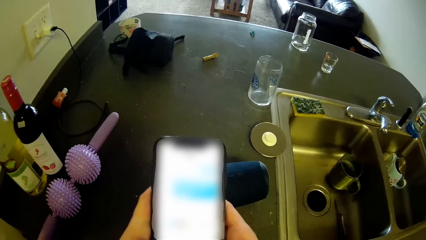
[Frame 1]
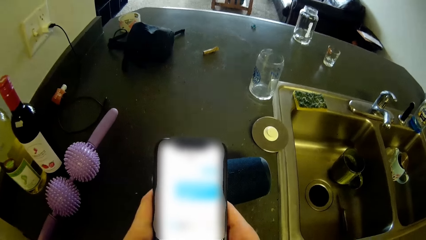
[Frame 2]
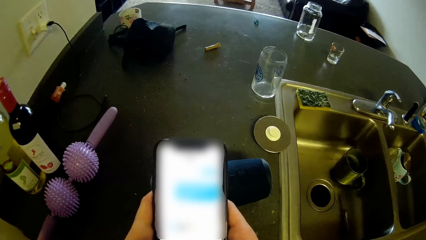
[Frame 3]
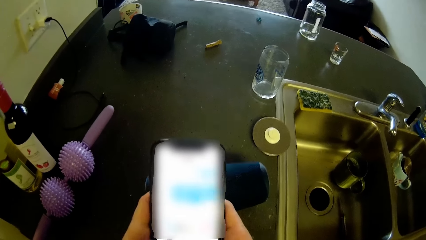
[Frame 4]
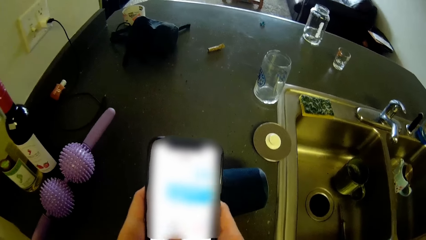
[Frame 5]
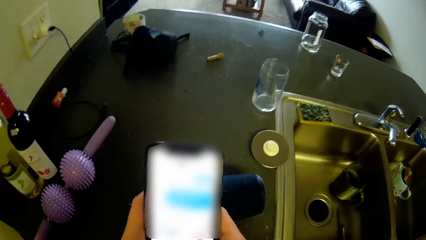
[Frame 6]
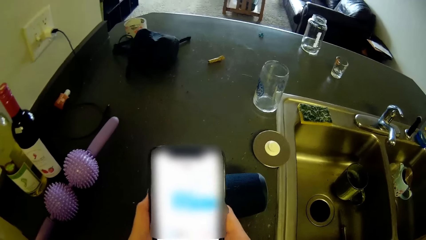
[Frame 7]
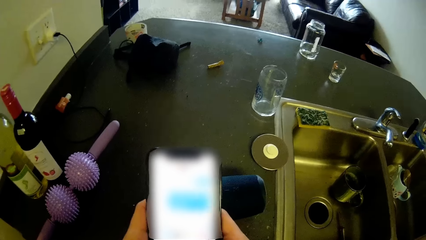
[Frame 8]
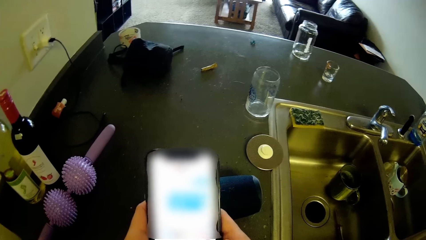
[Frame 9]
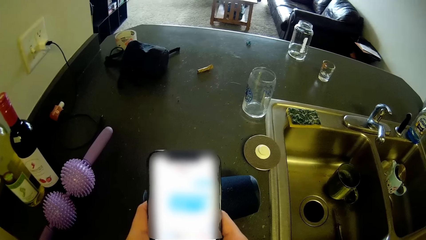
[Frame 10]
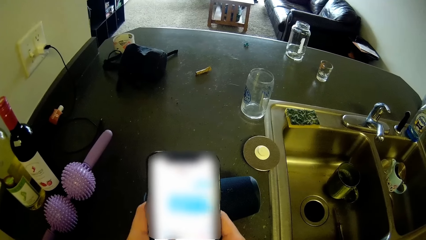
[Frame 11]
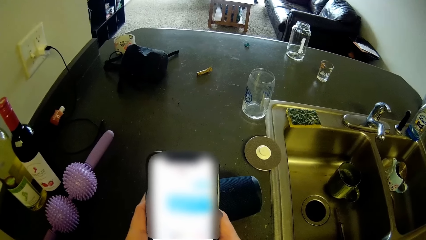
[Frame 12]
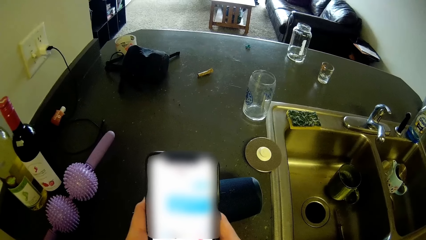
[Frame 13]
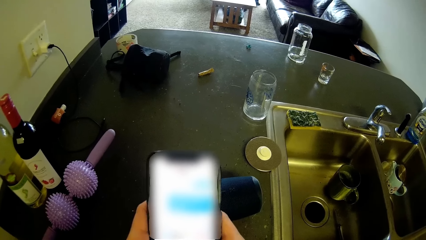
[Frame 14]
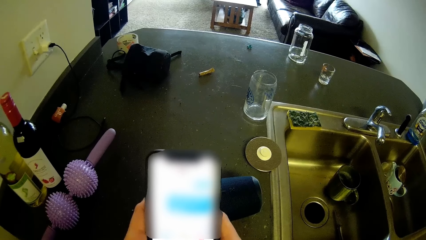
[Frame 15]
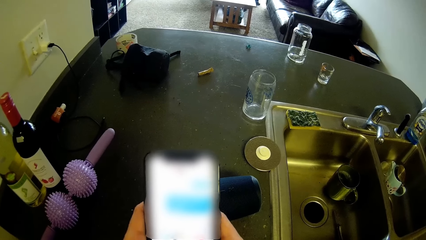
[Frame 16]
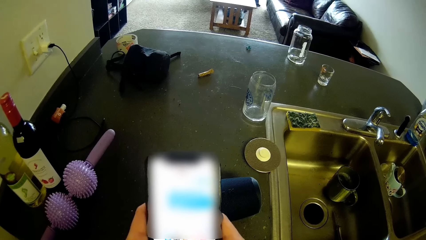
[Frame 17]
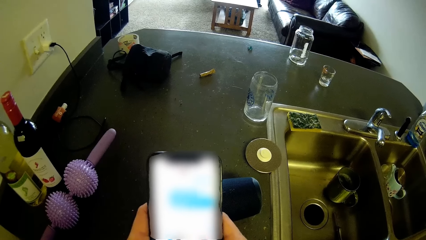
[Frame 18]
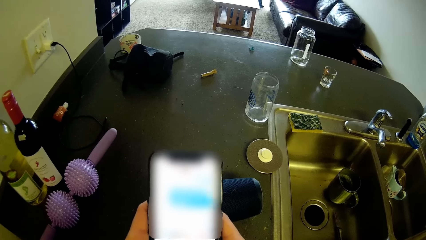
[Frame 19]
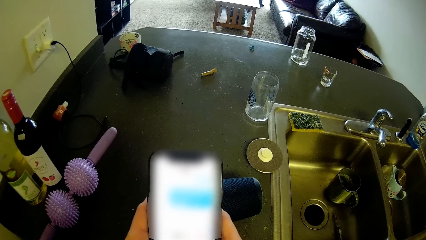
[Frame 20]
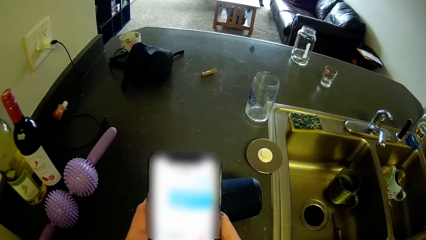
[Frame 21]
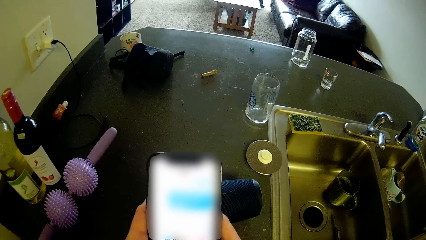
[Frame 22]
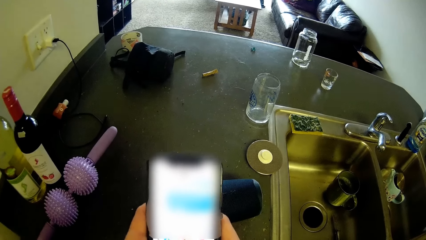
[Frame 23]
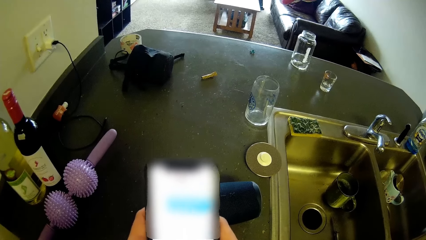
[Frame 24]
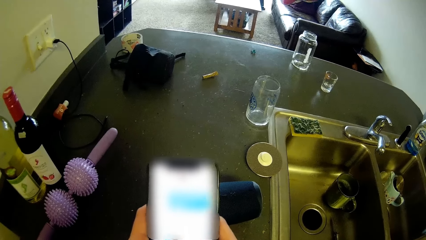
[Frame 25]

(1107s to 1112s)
The camera wearer operates the phone with both hands.

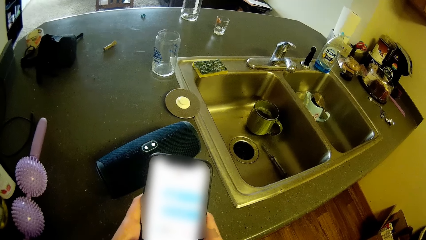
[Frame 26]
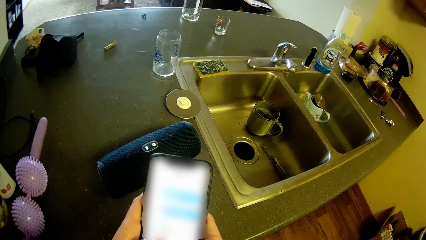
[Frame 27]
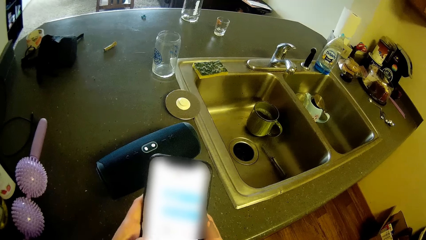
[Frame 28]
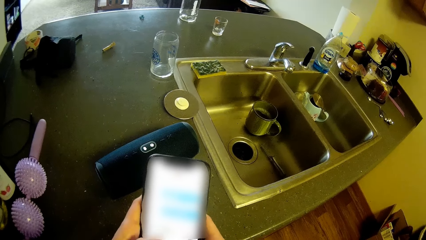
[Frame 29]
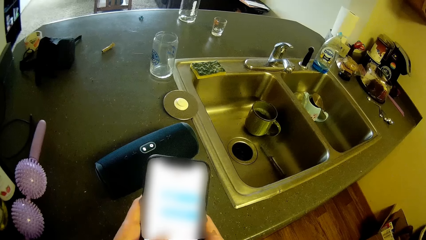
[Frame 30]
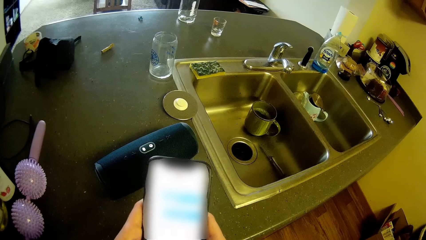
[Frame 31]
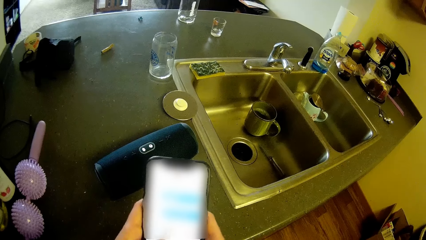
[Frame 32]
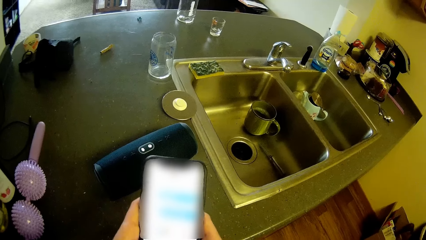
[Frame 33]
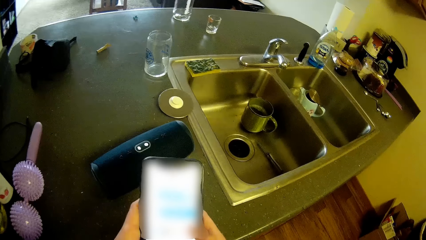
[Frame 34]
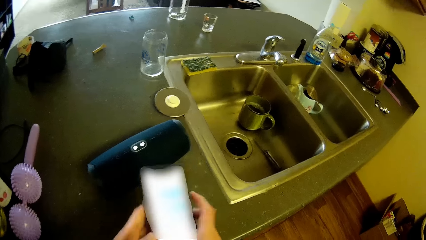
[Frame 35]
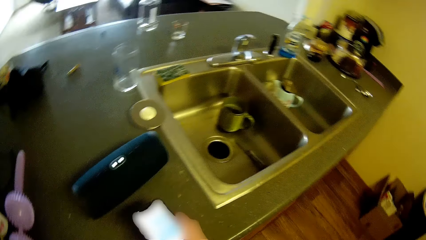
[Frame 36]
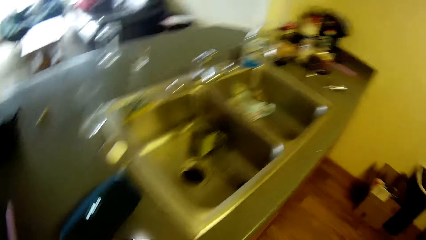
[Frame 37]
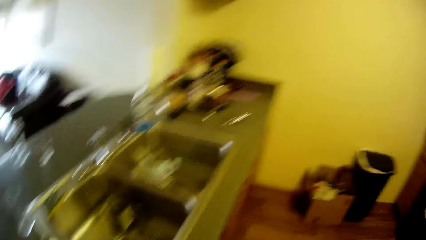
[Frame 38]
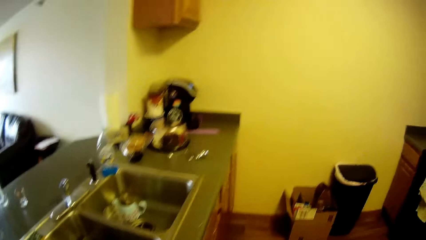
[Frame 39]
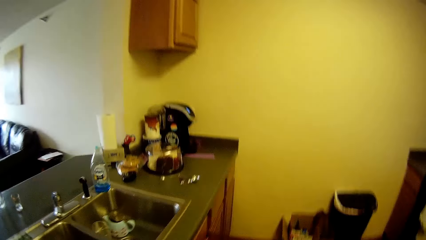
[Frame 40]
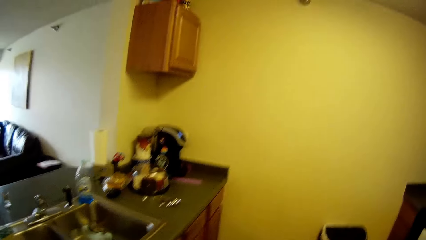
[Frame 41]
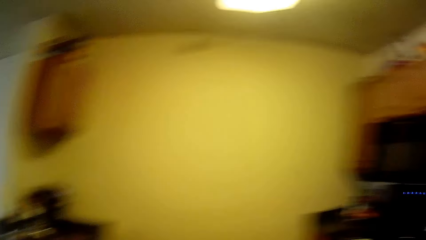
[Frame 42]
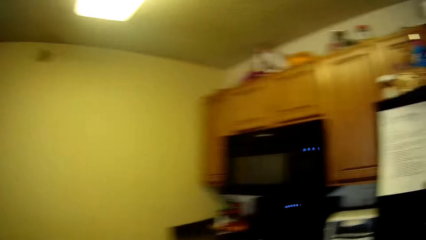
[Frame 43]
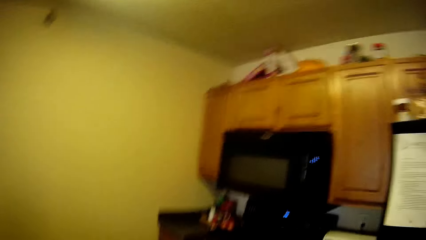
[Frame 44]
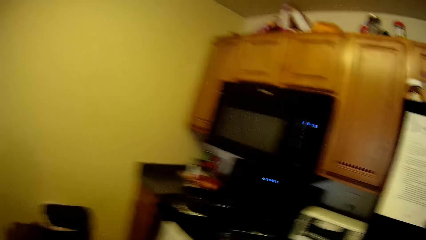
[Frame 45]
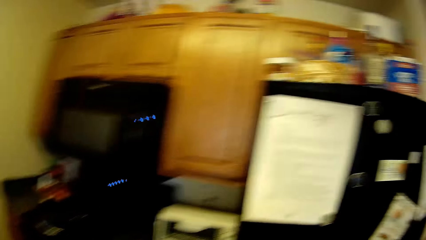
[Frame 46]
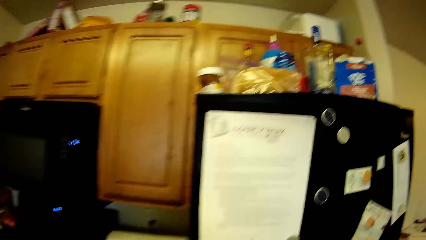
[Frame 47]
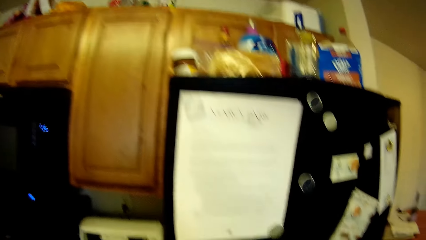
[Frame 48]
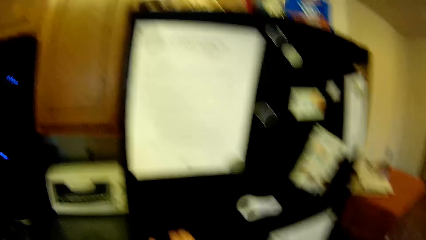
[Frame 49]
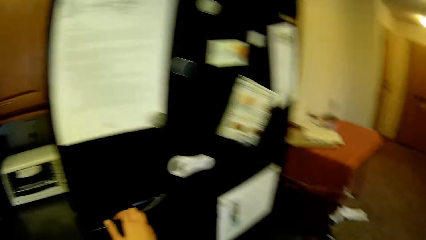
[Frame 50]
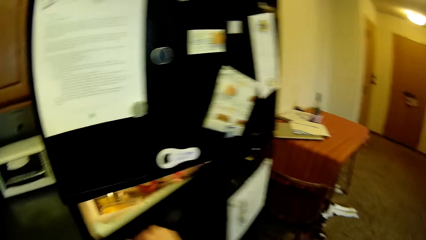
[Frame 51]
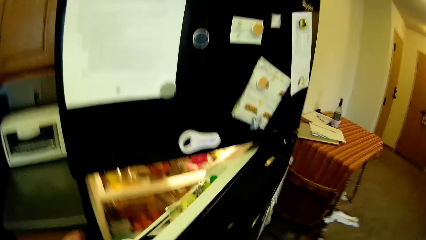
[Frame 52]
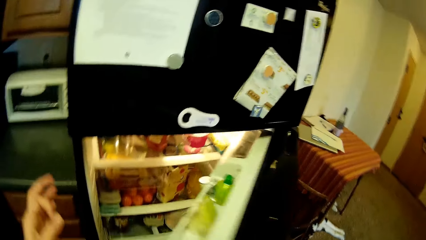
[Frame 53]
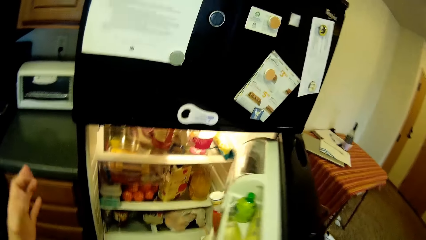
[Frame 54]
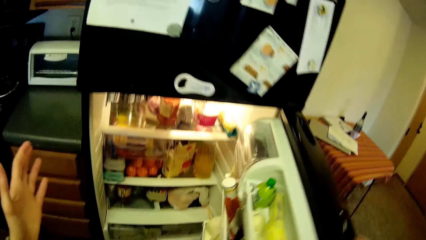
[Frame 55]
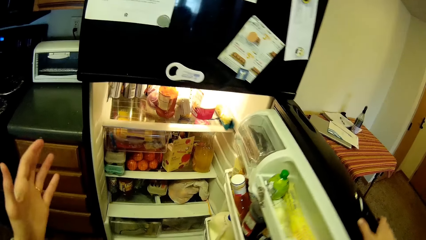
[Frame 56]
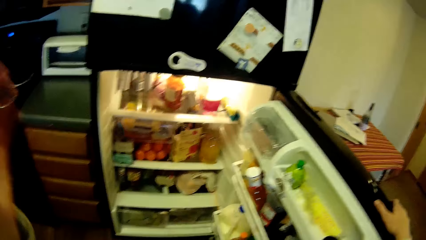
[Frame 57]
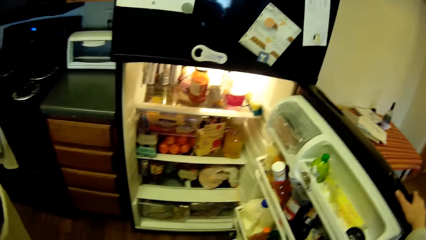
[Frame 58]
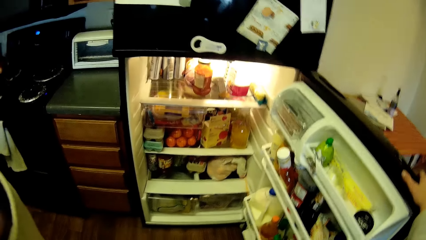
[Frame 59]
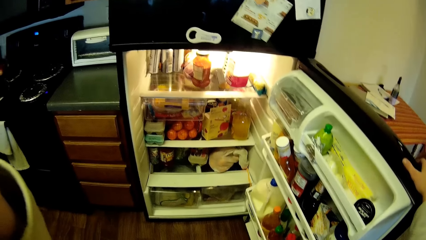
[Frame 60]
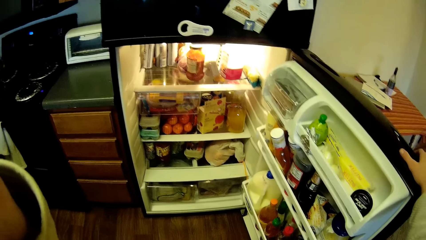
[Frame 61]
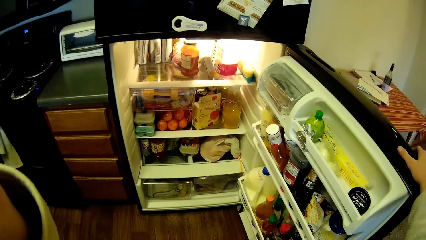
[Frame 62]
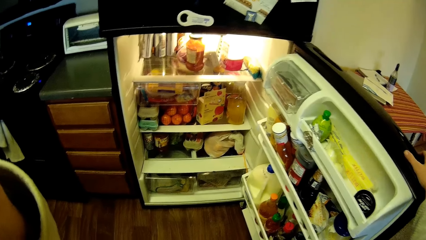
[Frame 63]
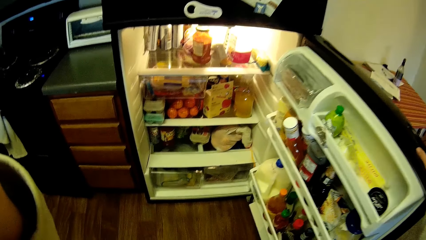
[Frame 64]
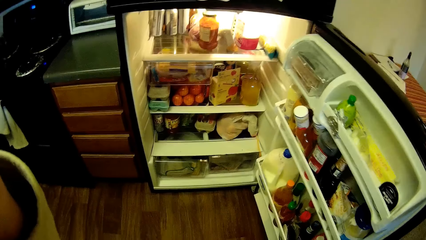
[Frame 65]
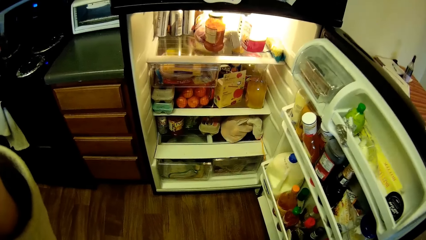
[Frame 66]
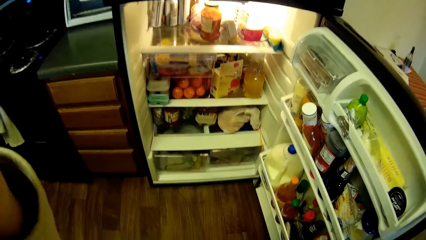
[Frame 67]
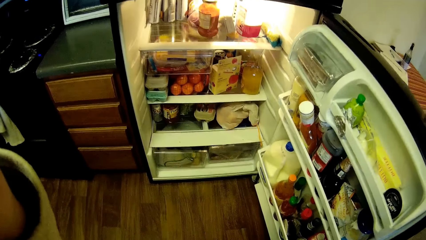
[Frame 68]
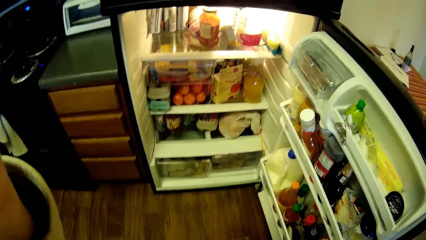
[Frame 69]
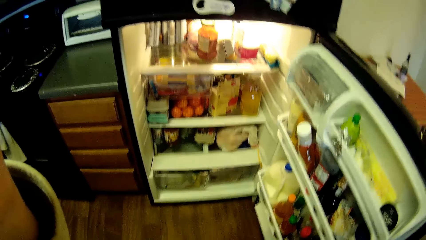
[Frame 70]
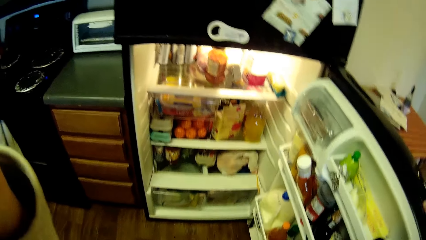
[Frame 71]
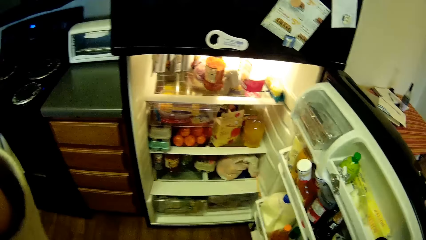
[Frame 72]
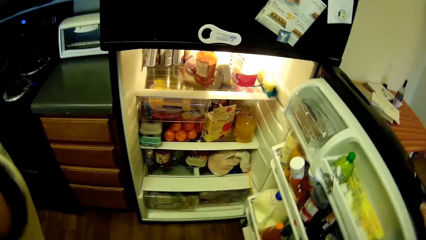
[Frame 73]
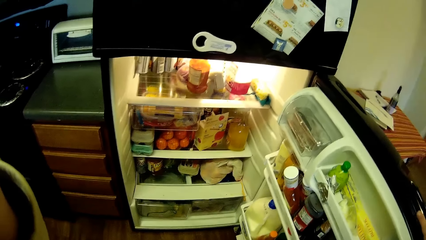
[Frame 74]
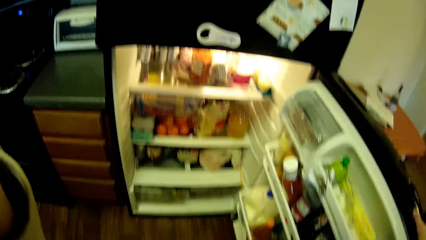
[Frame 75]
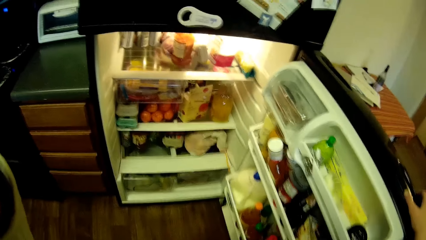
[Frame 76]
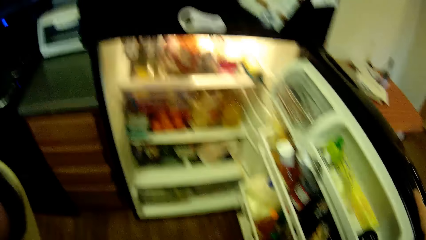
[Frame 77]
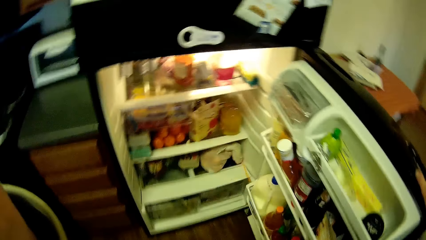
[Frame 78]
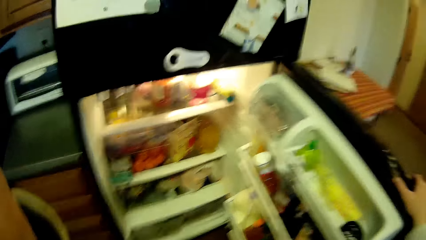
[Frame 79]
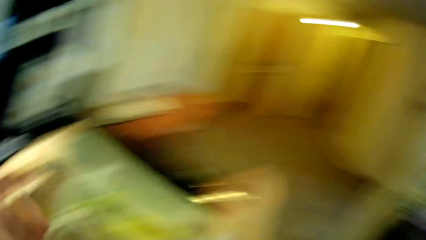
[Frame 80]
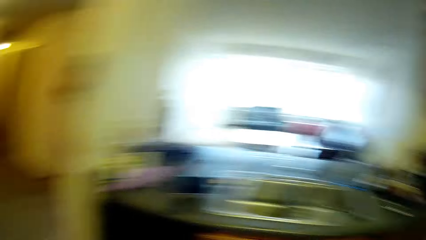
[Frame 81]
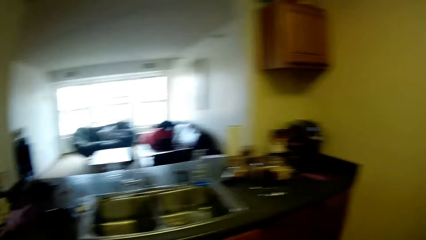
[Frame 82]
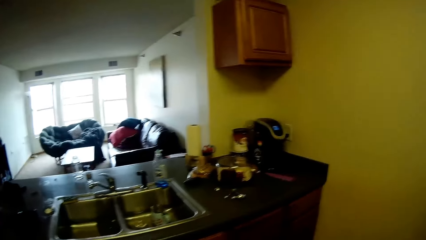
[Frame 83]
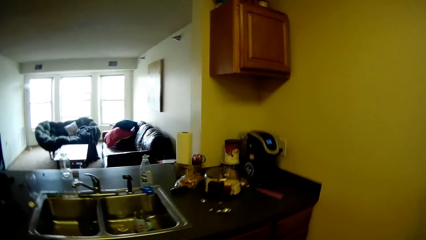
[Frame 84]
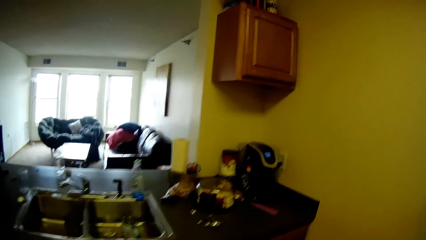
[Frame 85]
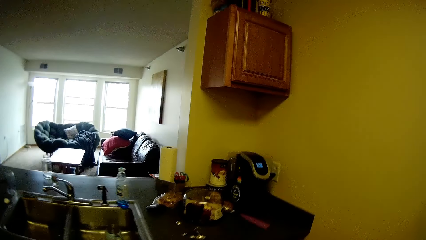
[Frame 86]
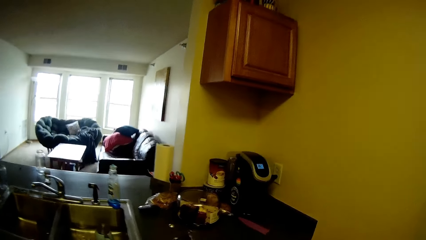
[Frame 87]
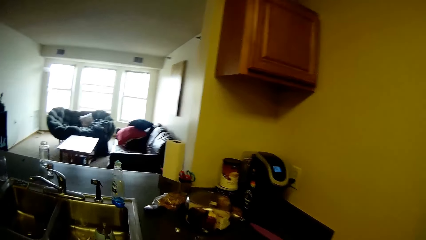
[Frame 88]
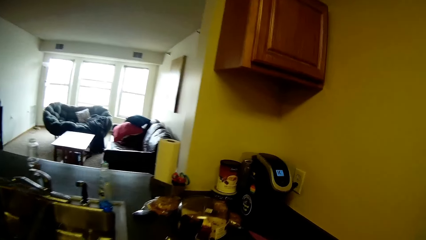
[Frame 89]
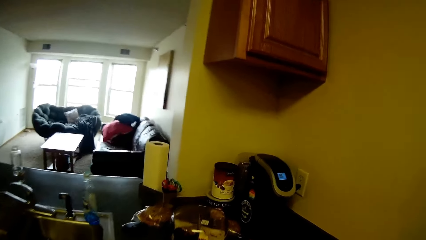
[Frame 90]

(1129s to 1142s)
The camera wearer drops the phone on the sink with the right hand. They walk in the room to a refrigerator. They open the refrigerator with the right hand. They touch the head camera with the left hand. They turn around.
